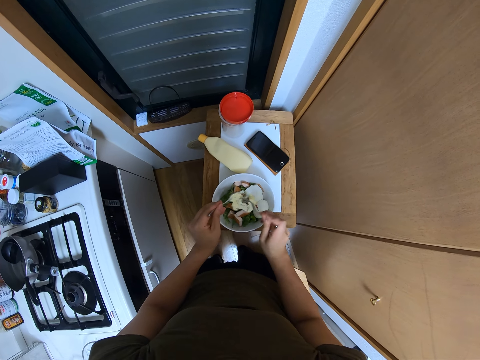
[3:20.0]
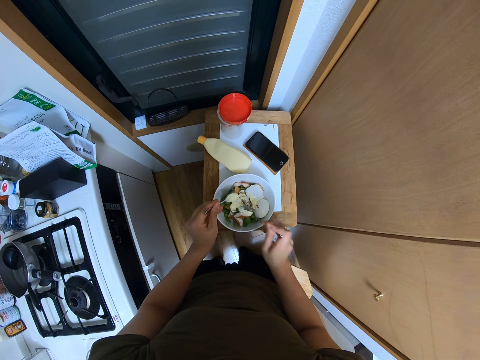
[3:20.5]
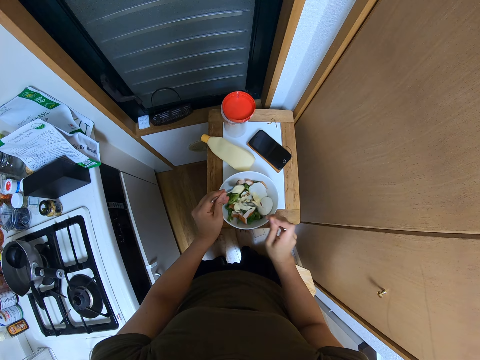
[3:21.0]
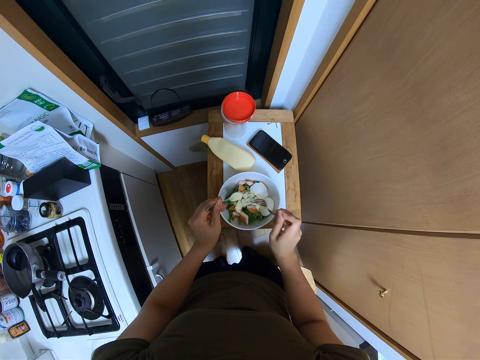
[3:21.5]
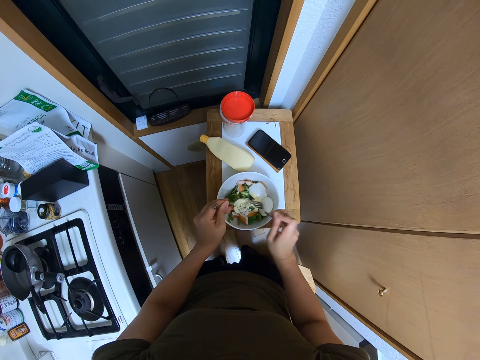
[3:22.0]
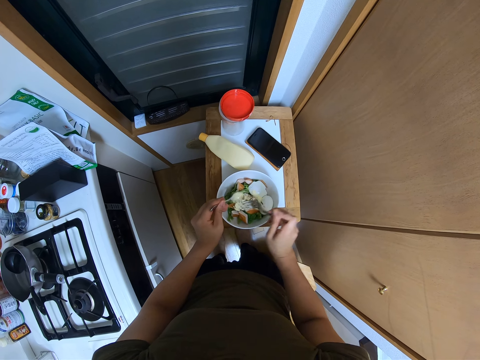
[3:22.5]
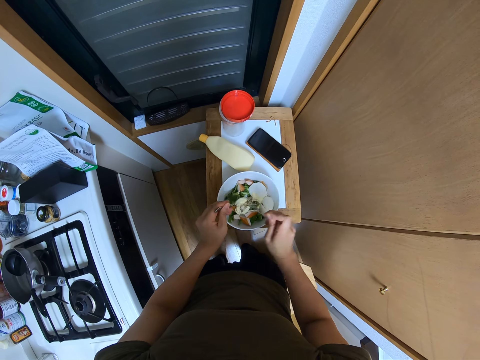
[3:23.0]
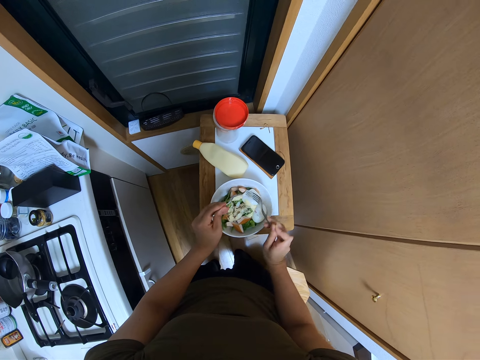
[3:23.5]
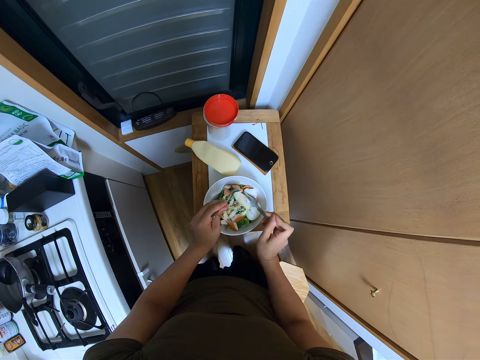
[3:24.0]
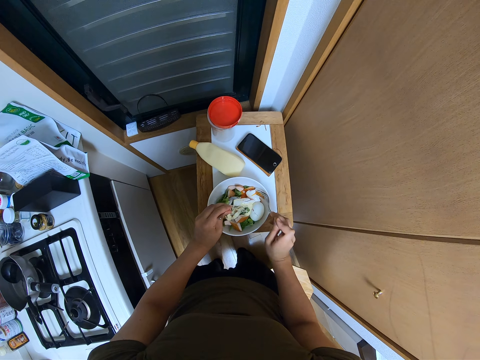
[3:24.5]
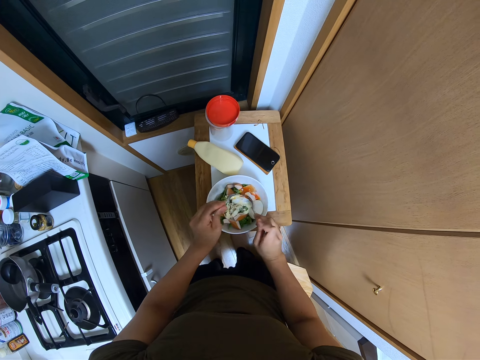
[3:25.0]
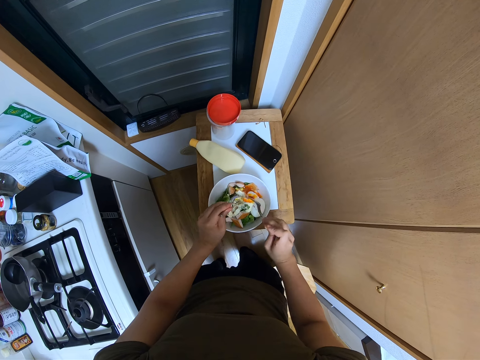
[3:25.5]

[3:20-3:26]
The camera wearer mixes mayonnaise into the egg salad with the fork and spoon.

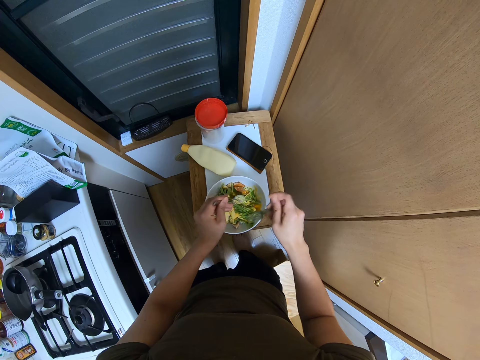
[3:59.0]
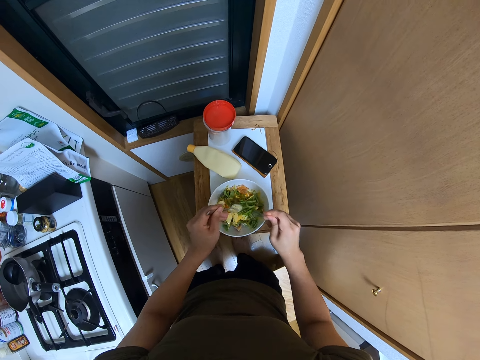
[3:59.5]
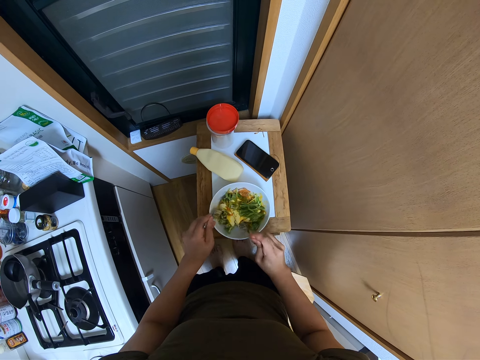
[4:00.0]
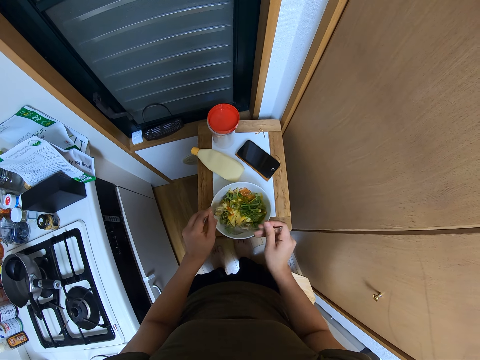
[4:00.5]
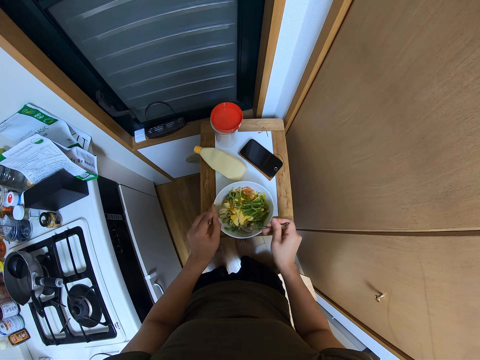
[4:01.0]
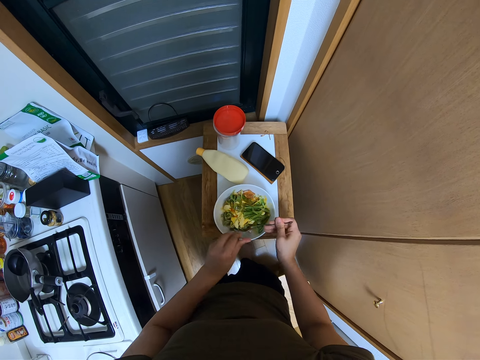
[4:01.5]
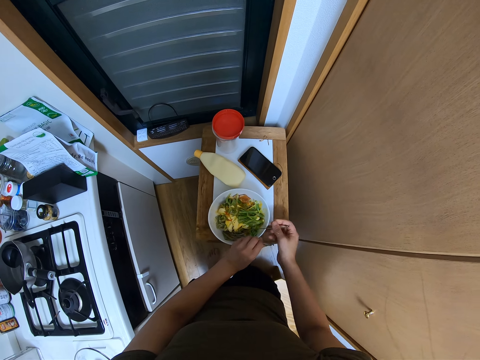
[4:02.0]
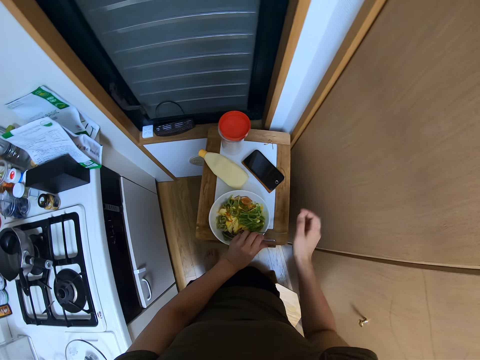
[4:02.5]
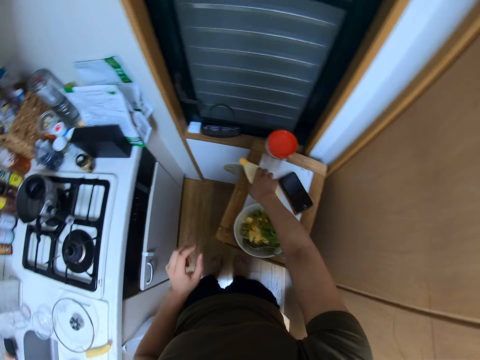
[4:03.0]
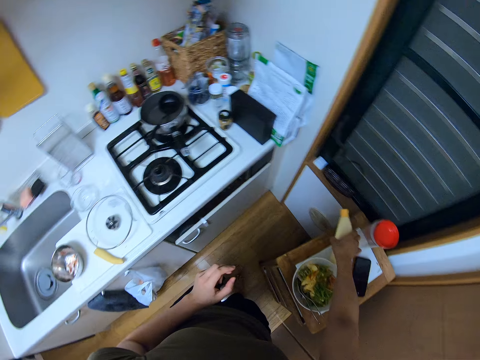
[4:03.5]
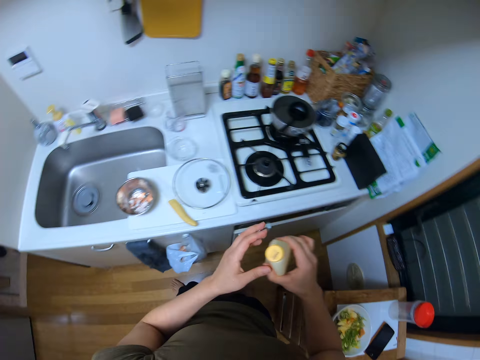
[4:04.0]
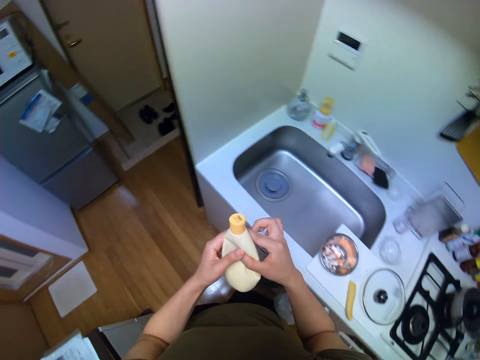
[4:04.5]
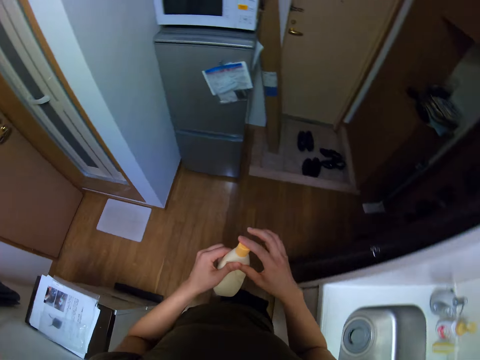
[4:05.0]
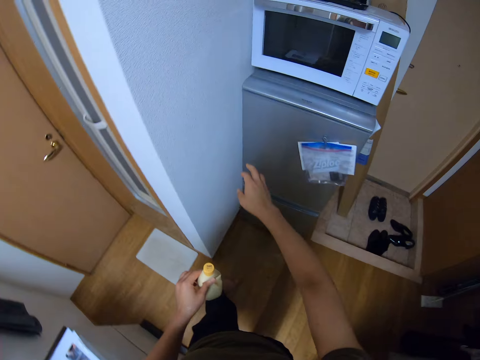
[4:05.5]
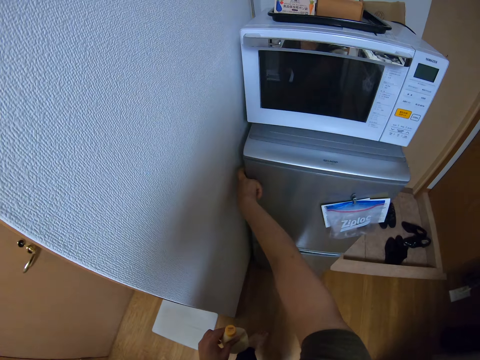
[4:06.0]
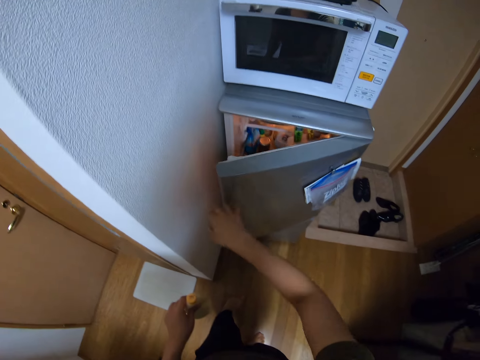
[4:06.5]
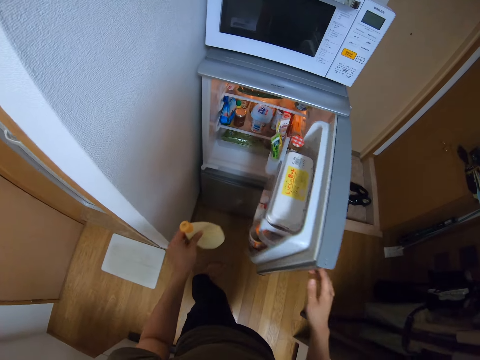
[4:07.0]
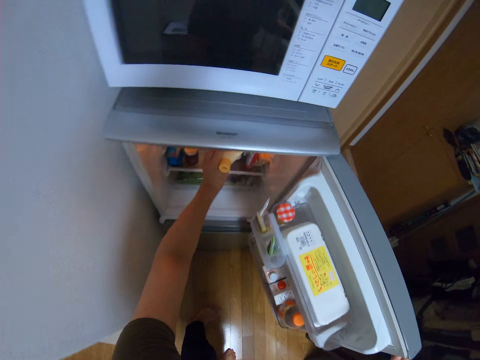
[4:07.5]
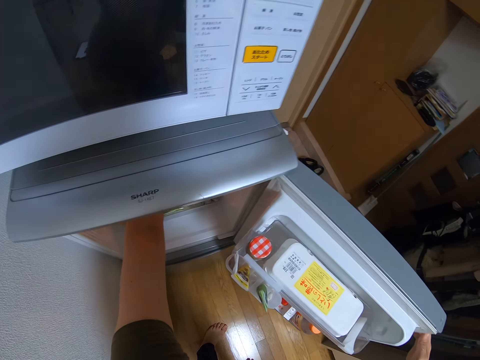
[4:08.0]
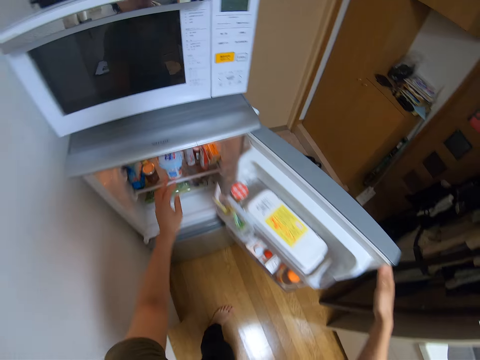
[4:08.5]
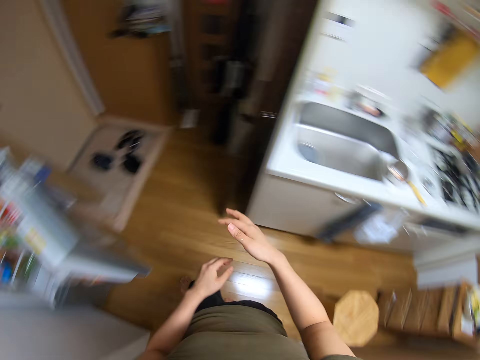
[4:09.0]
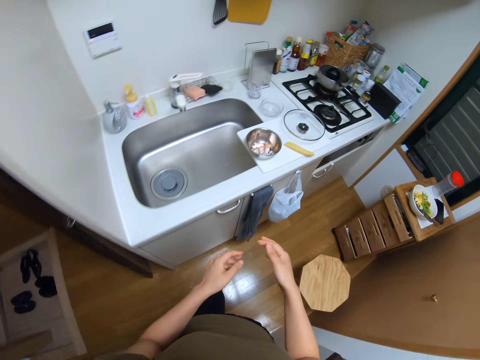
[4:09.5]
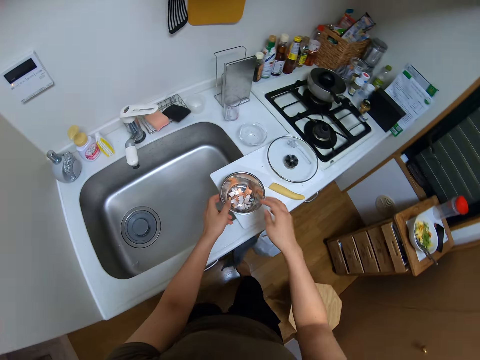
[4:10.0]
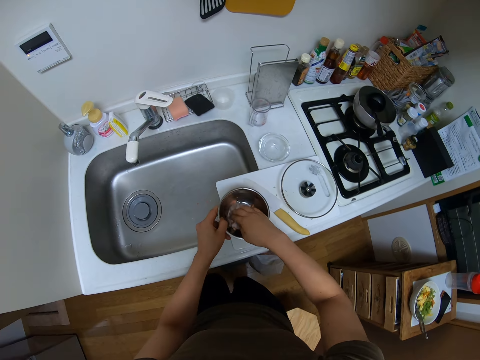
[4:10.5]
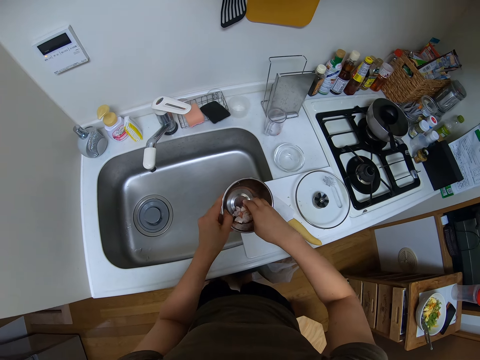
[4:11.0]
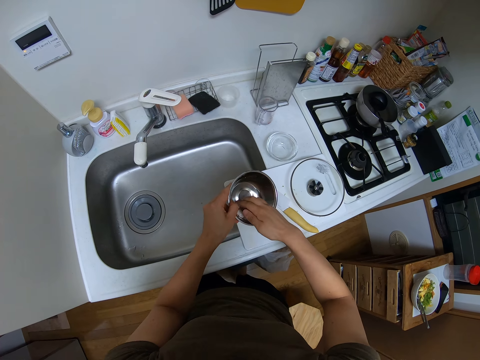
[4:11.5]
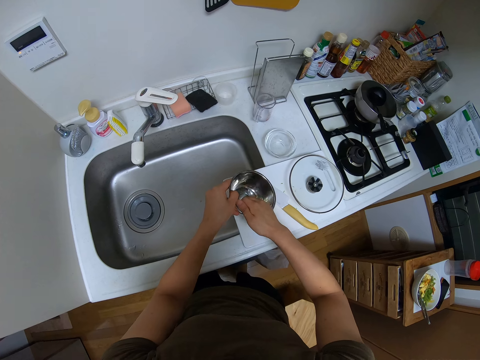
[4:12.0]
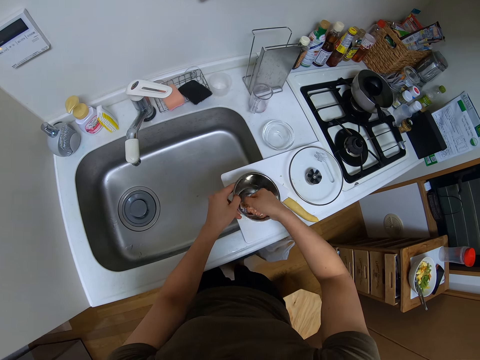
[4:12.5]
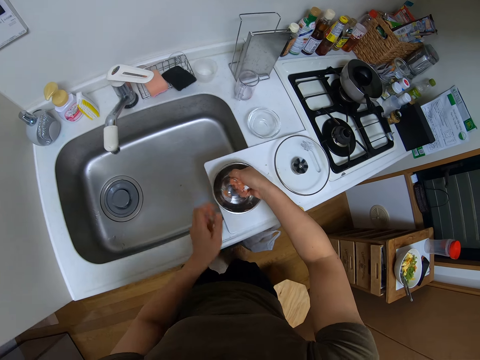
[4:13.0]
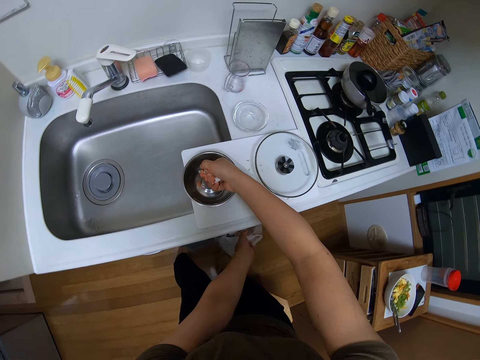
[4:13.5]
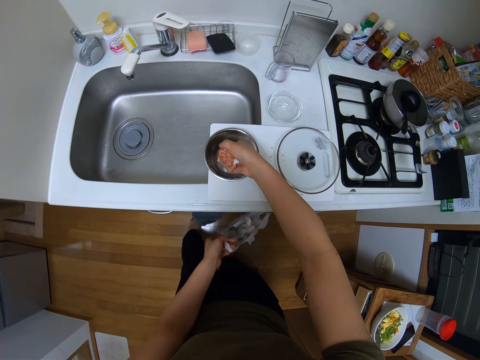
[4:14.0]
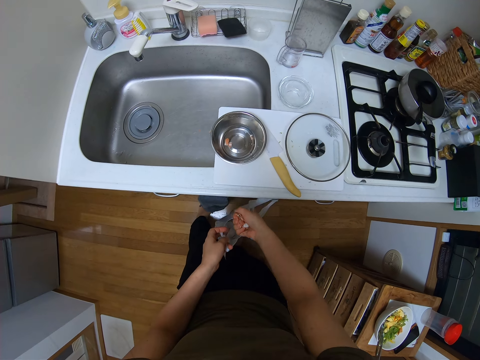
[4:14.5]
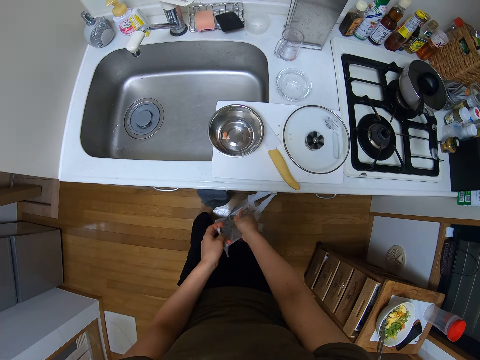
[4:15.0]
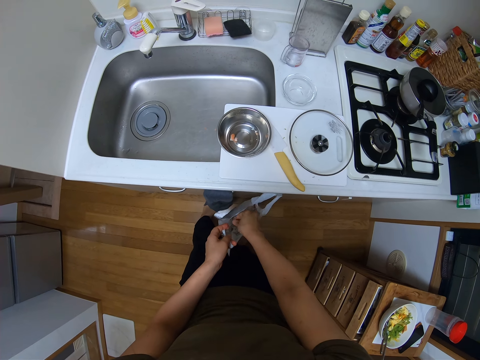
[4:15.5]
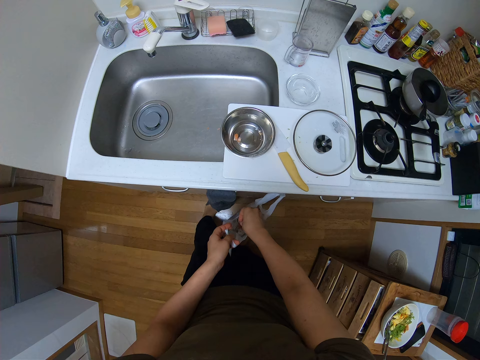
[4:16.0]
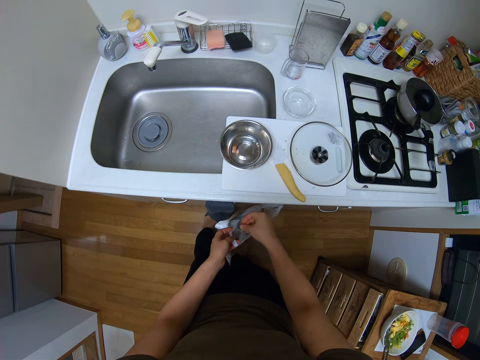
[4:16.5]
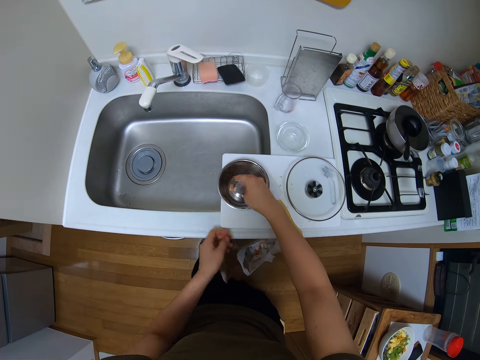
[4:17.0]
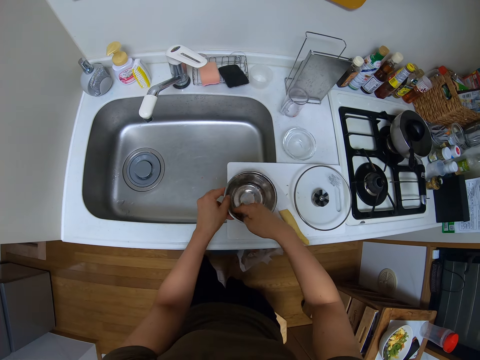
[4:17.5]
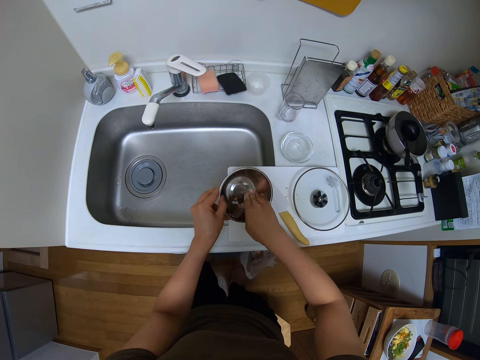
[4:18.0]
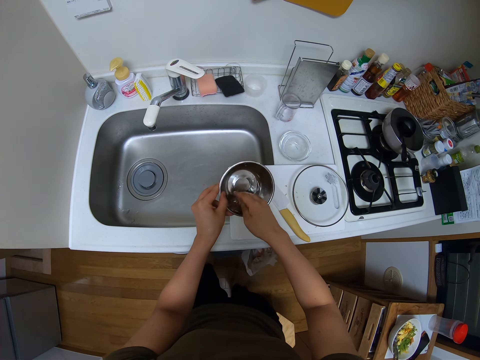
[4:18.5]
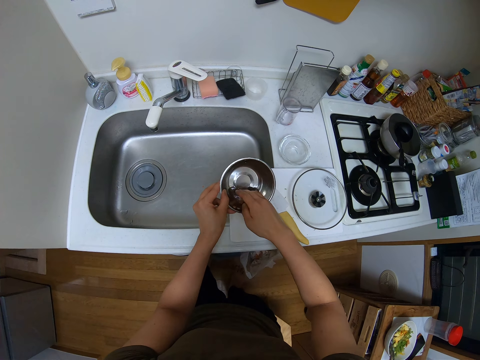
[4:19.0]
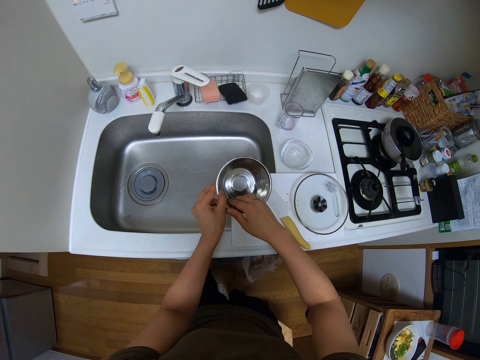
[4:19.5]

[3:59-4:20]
The camera wearer puts the spoon and fork down. They stop mixing the food. They pick up the bottle of mayonnaise. They hold the bottle of mayonnaise. They turn around. They walk around. They hold the bottle of mayonnaise. They open the fridge. They put the mayonnaise bottle in the fridge. They pick up the bowl with egg shells. They shut the fridge door. They collect the egg shells from the bowl. They dump the egg shells in a paper bag. They collect the egg shells from the bowl.
